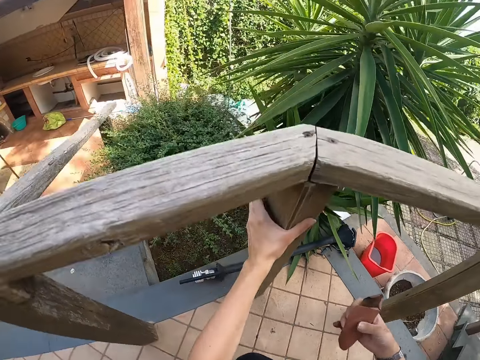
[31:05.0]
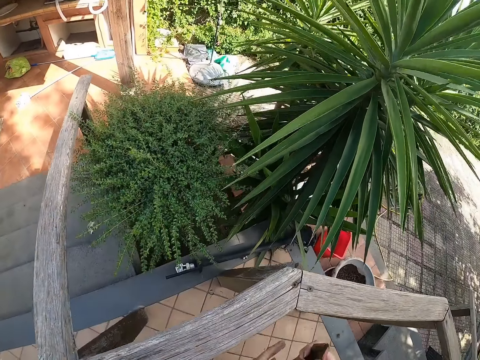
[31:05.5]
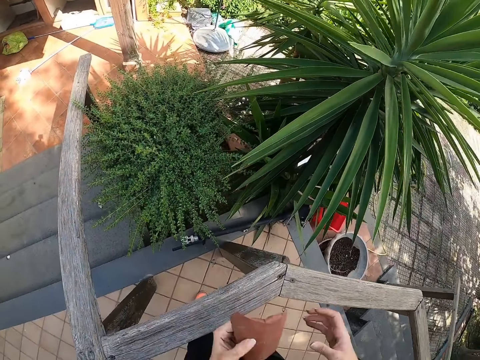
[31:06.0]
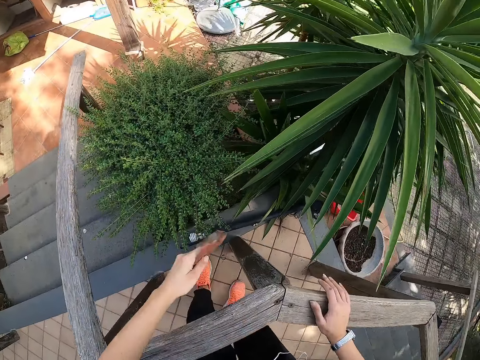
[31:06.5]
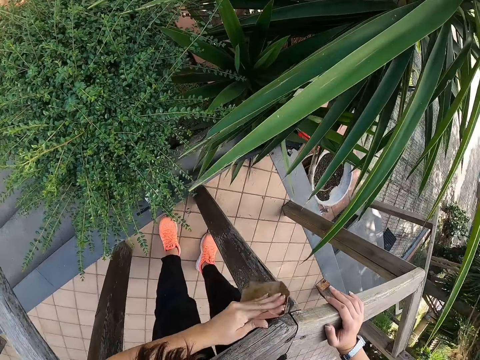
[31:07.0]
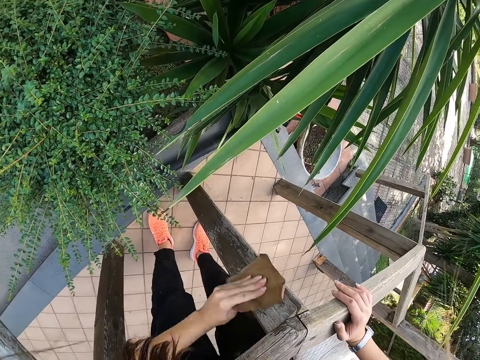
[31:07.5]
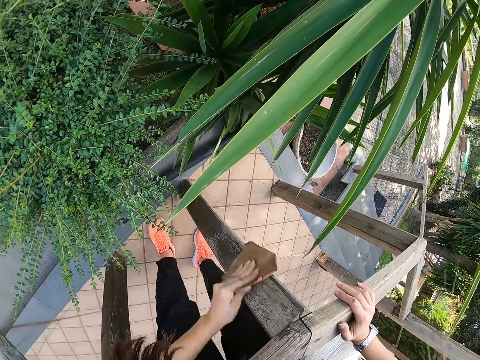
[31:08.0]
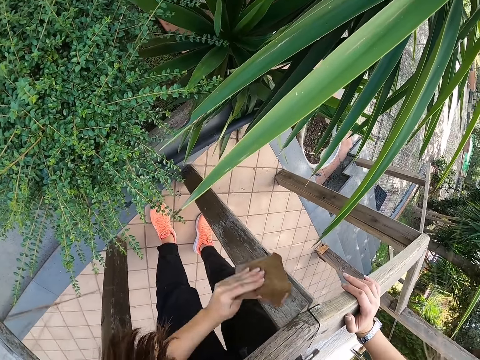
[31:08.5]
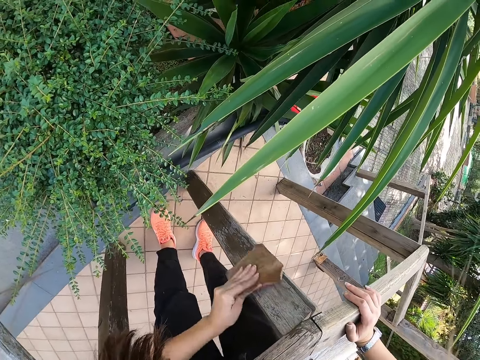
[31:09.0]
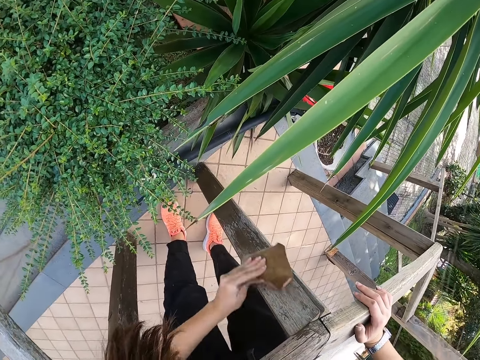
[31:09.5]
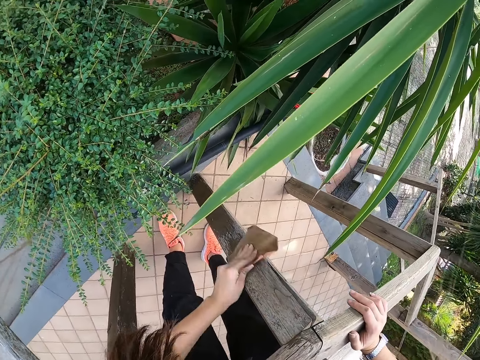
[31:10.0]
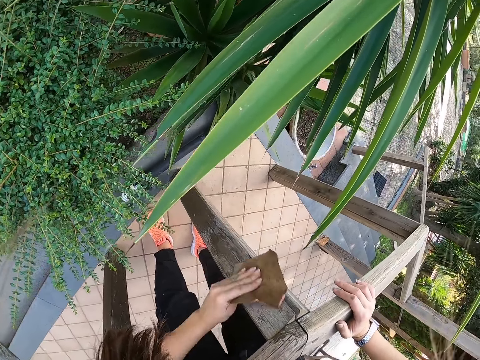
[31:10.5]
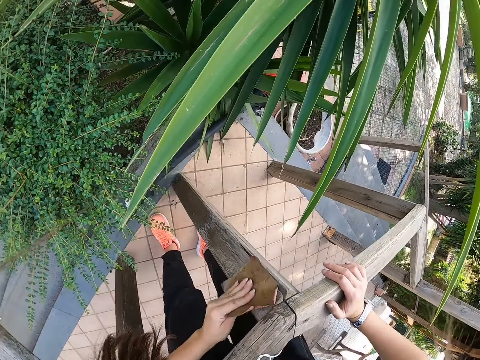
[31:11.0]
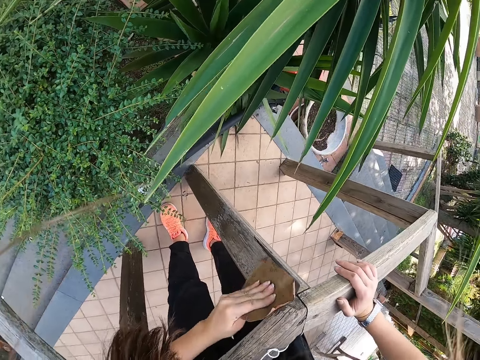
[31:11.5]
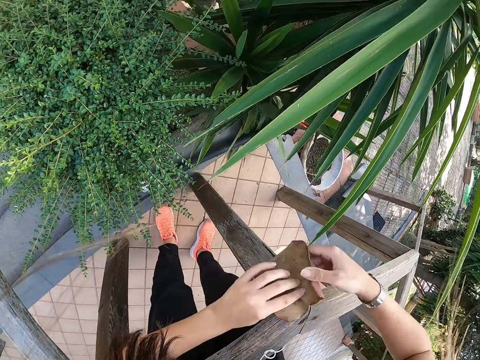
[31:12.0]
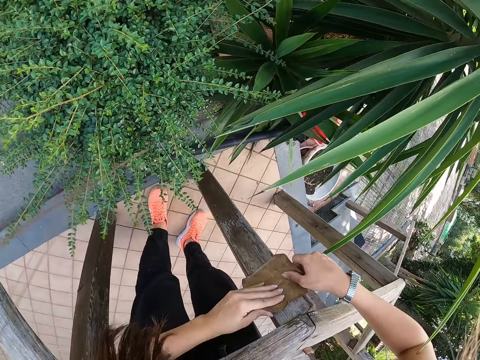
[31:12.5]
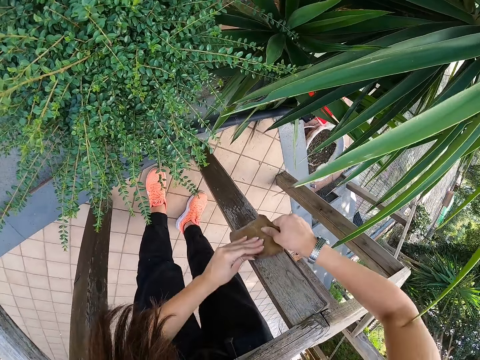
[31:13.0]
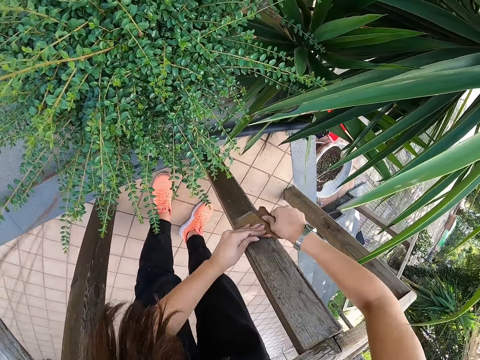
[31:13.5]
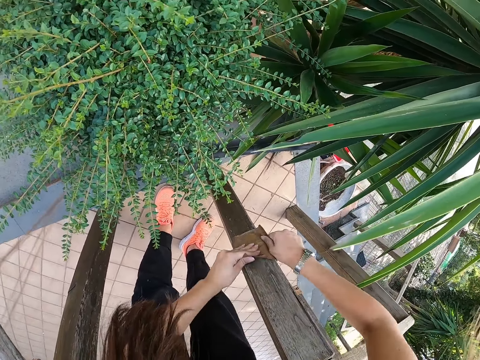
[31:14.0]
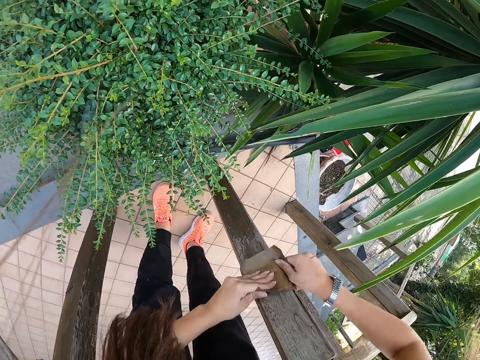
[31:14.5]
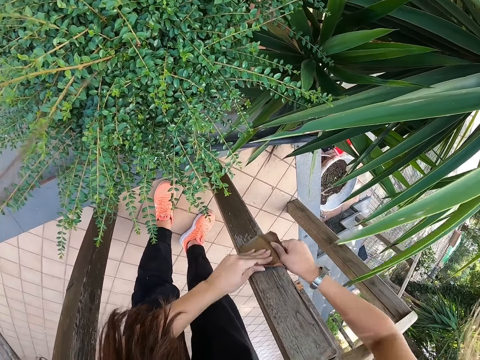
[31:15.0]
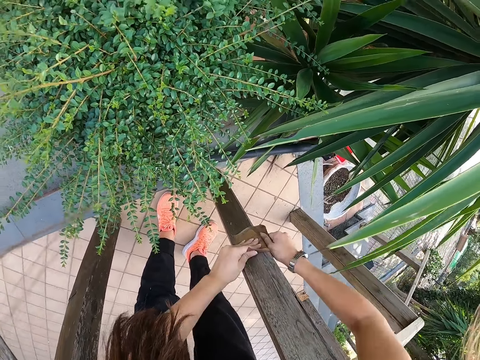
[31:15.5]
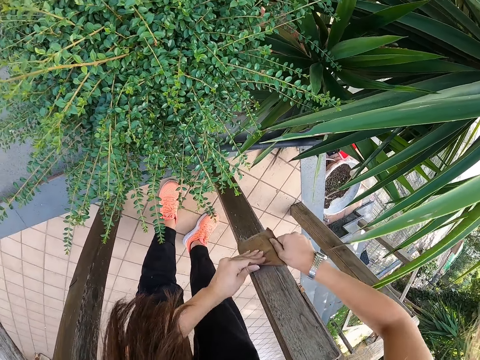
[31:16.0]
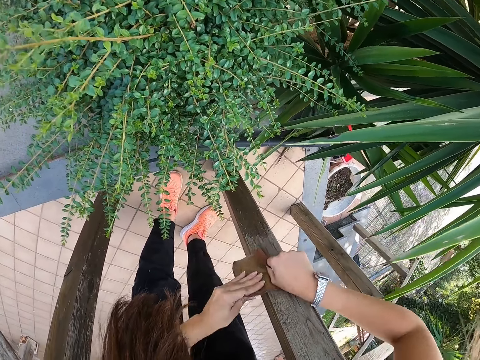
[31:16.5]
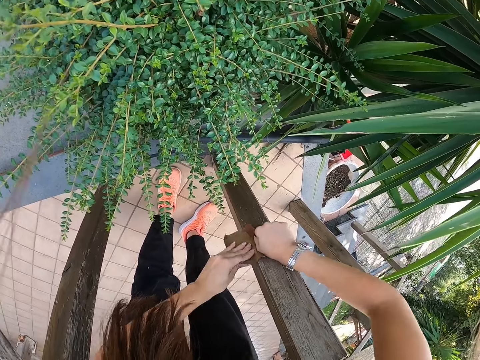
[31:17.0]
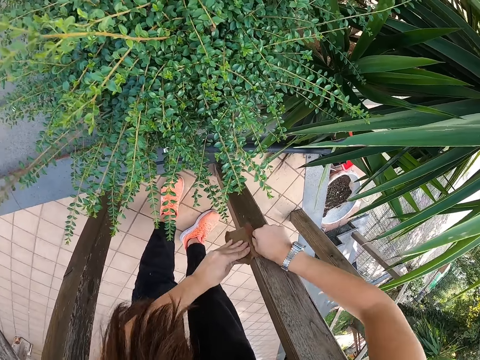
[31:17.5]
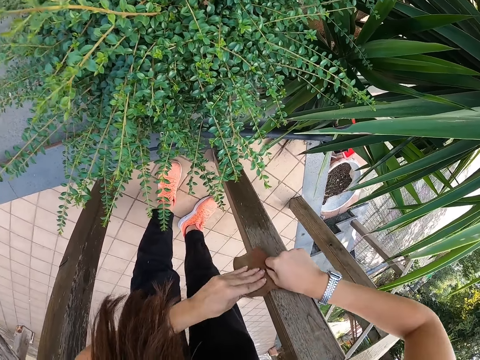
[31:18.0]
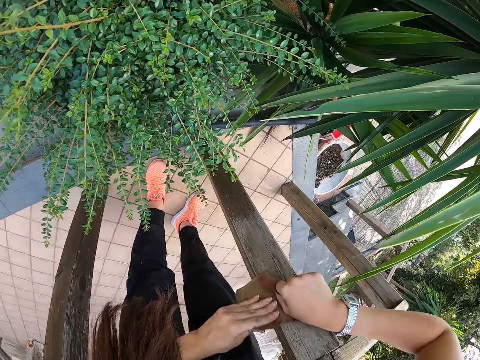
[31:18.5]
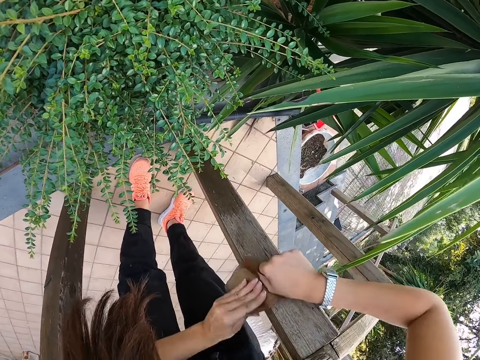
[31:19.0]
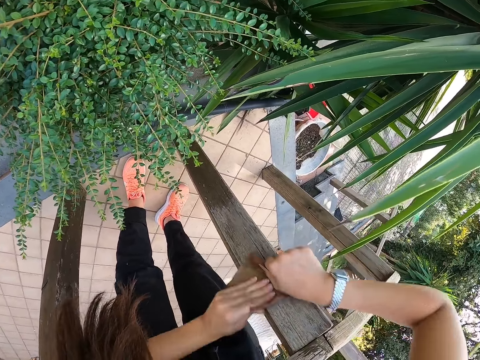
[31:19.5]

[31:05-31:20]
The camera wearer stands up. They place the sandpaper on the left hand. They scrub the wood with the sandpaper with the left hand. They hold the wood with the right hand. They scrub the wood with the left hand. They hold the sandpaper with both hands. They scrub the wood with both hands.

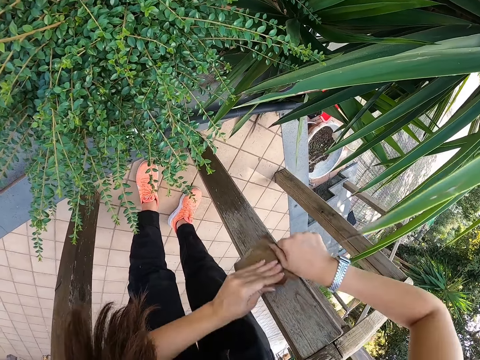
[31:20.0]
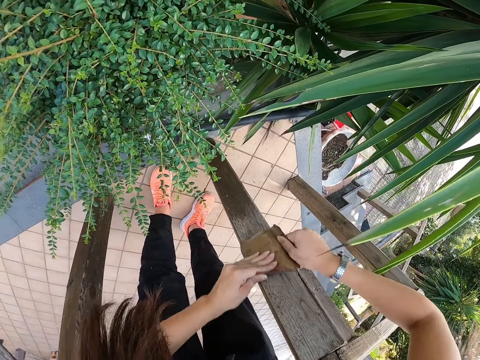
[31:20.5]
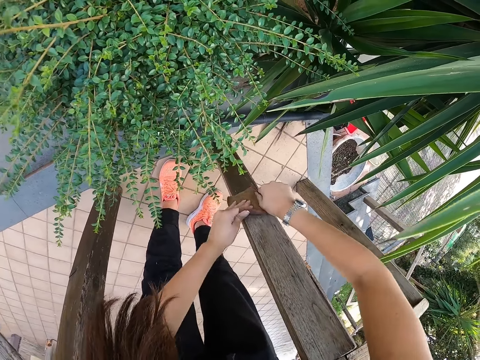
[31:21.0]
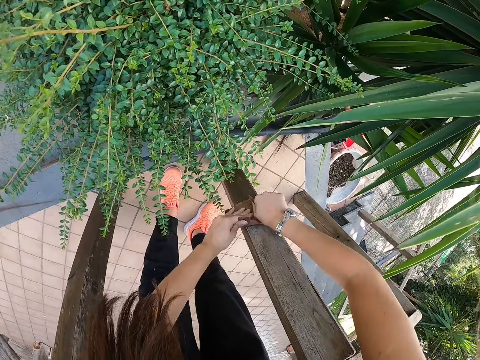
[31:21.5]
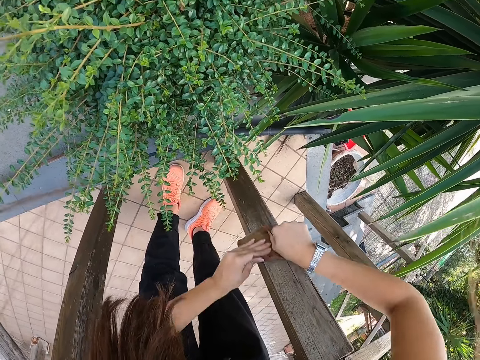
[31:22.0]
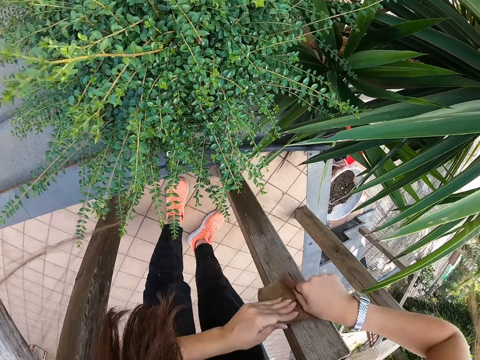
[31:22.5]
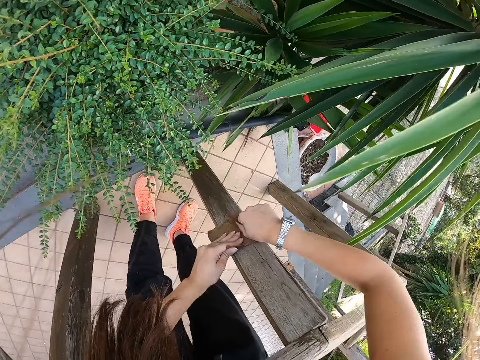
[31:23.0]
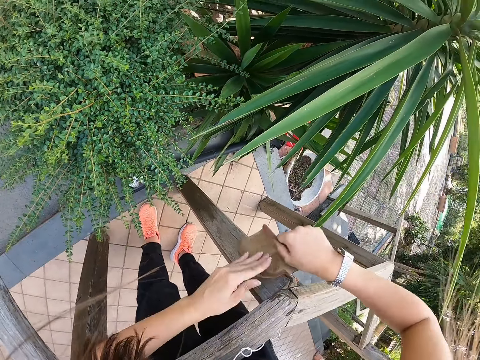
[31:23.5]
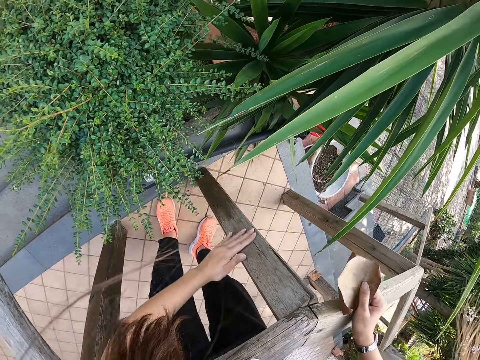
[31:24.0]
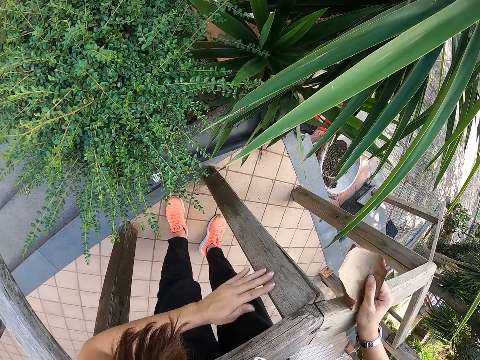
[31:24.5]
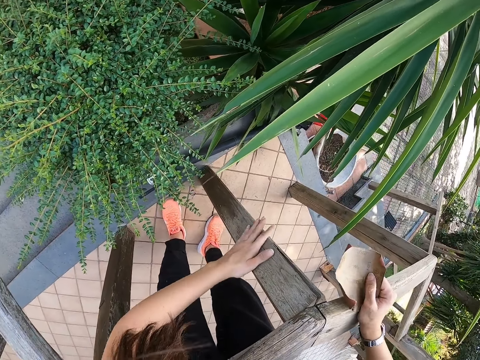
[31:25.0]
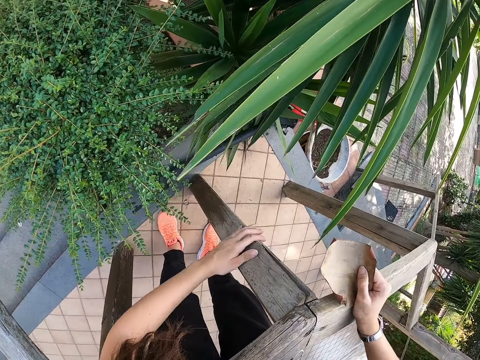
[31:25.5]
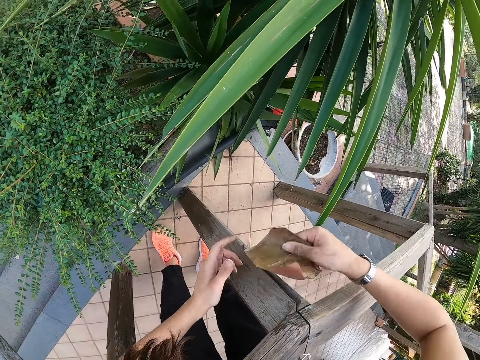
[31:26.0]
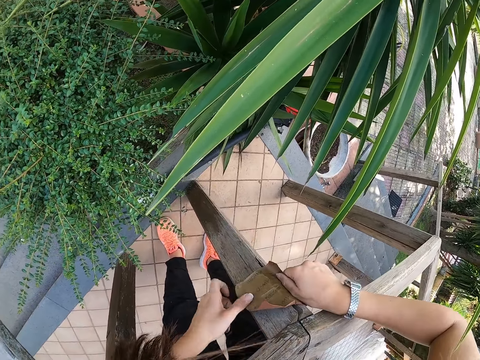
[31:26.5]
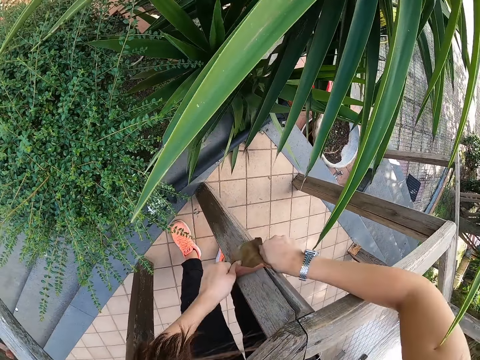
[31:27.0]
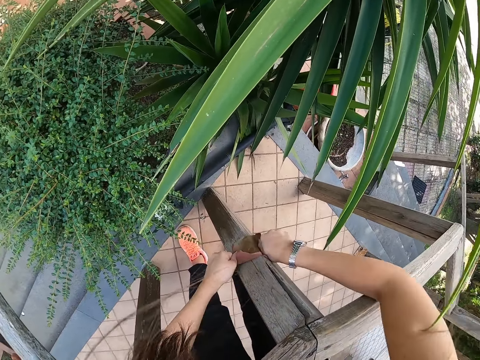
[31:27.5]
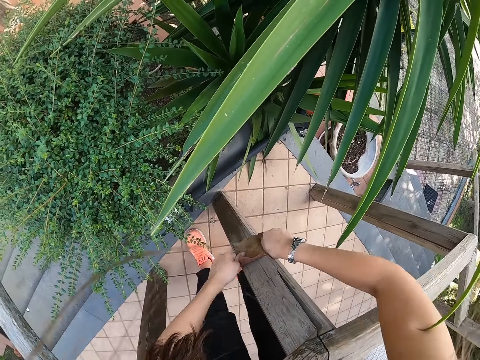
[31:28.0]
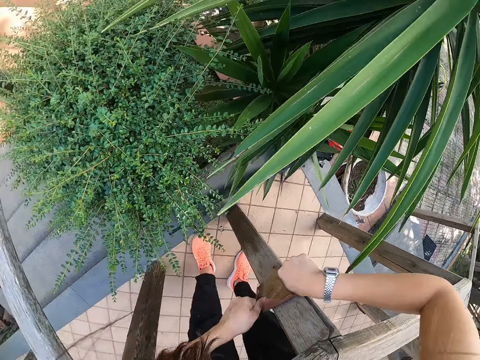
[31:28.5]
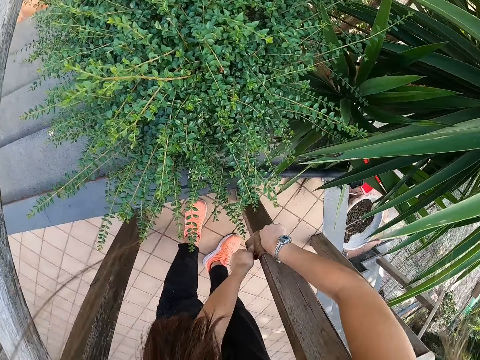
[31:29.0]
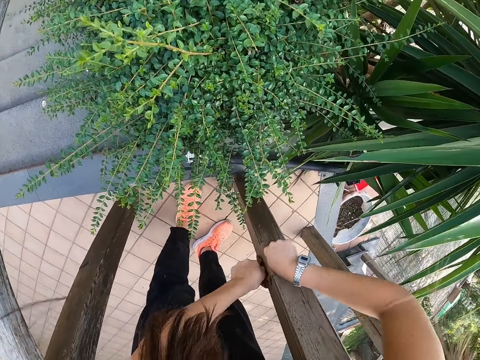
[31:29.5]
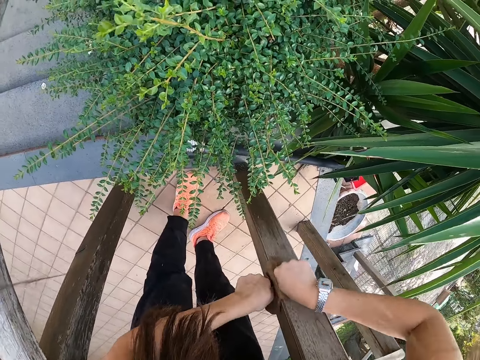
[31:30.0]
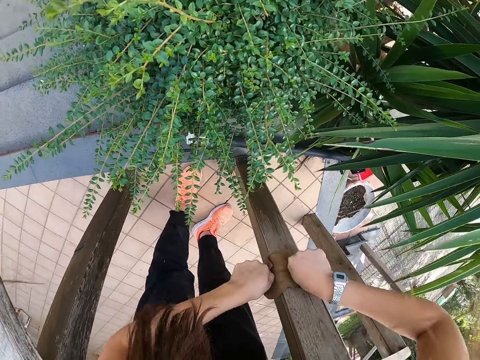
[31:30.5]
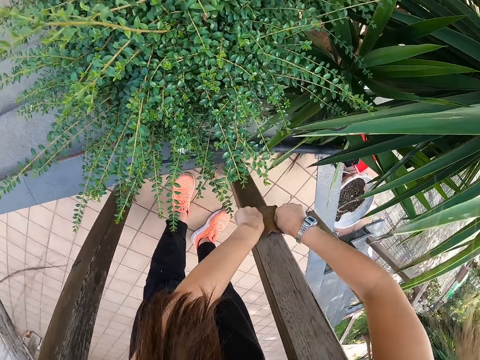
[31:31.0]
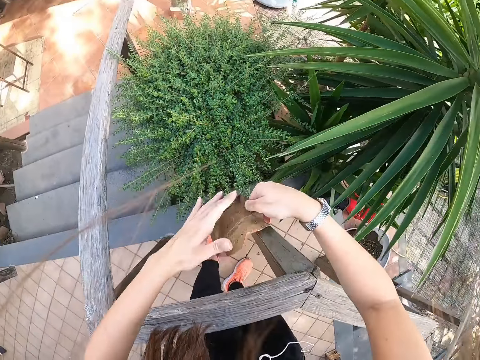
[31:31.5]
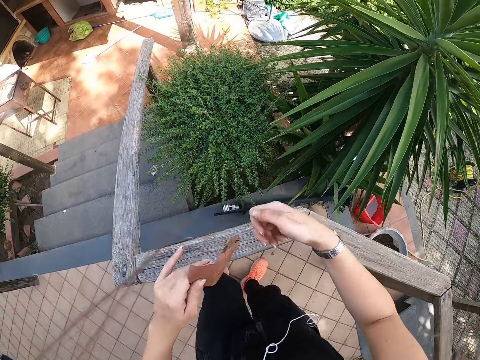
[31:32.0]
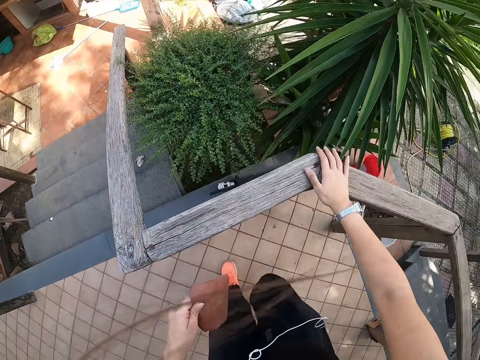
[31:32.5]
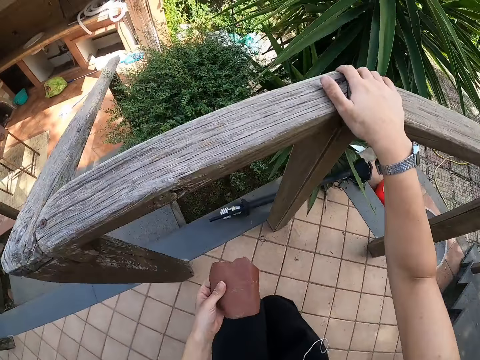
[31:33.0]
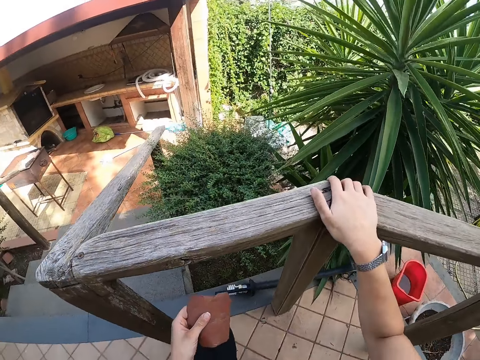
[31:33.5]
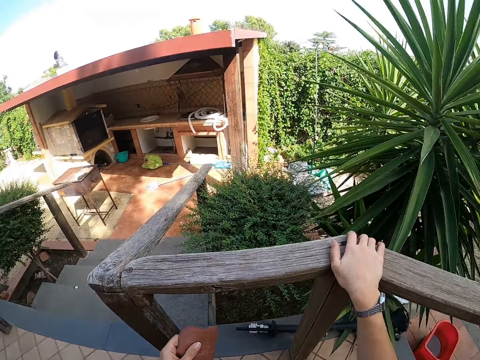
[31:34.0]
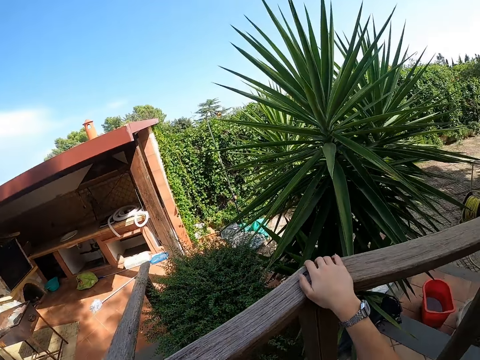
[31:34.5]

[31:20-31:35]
The camera wearer feels the wood with the left hand. They place the right hand on the wood. They scrub the wood with sandpaper with both hands. They adjust the sandpaper with both hands. They place the sandpaper on the left hand. They grab the wood with the right hand. They crouch.
